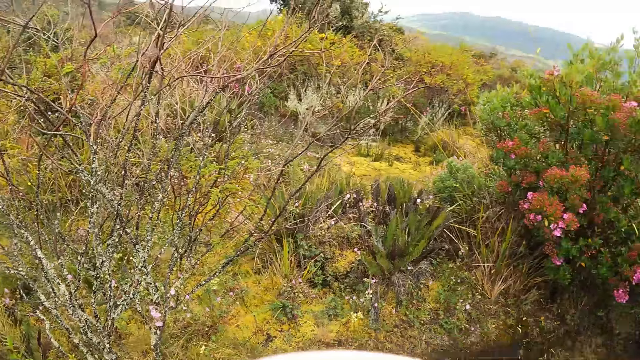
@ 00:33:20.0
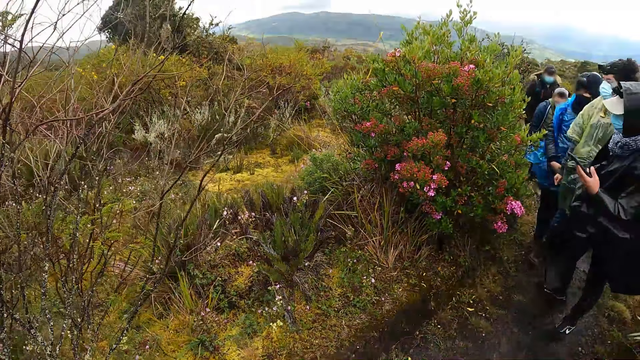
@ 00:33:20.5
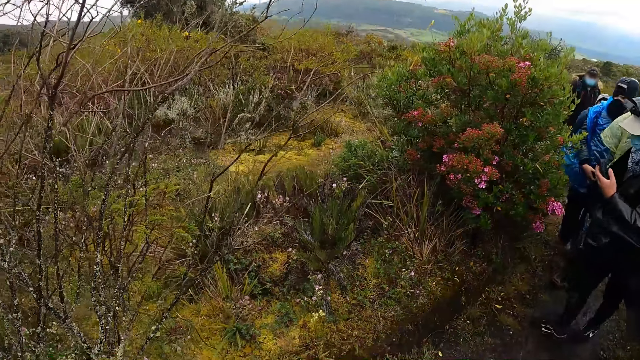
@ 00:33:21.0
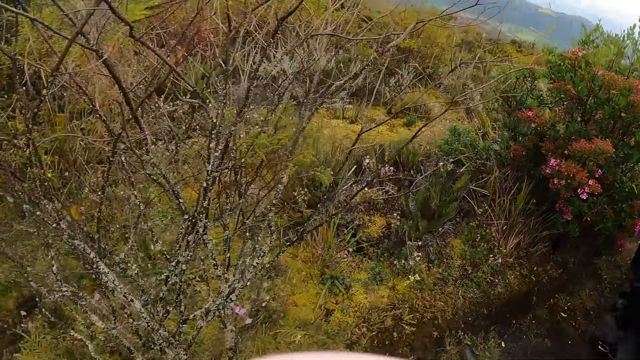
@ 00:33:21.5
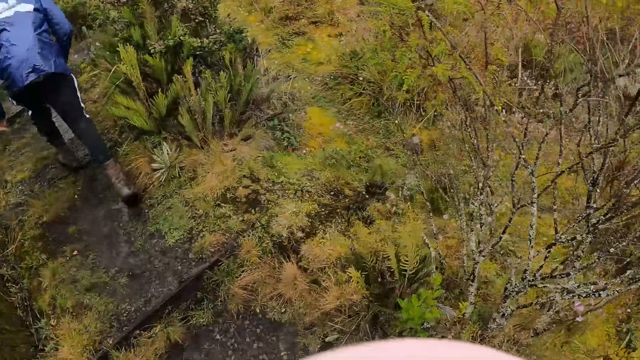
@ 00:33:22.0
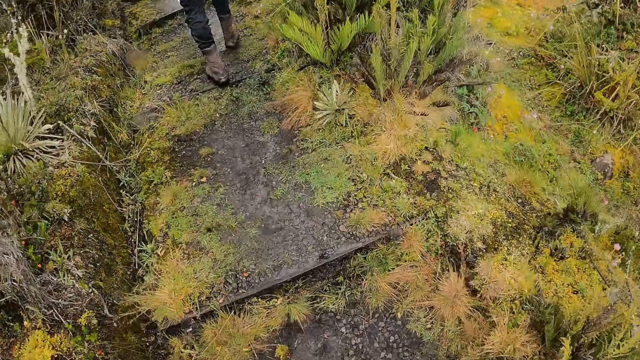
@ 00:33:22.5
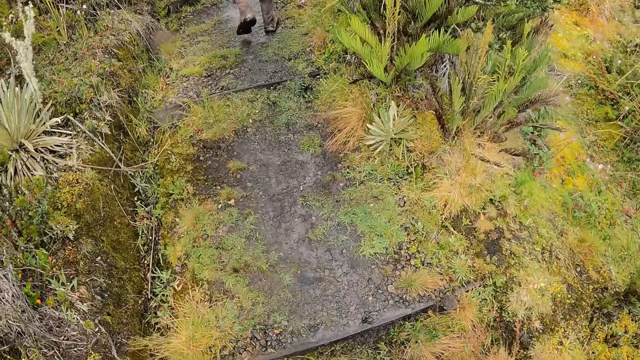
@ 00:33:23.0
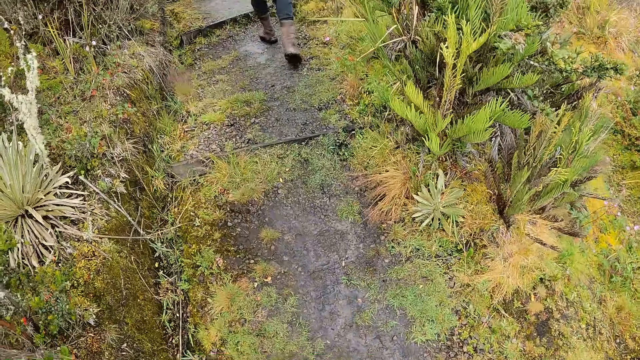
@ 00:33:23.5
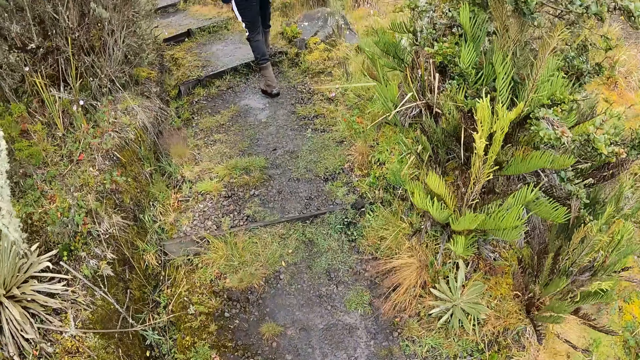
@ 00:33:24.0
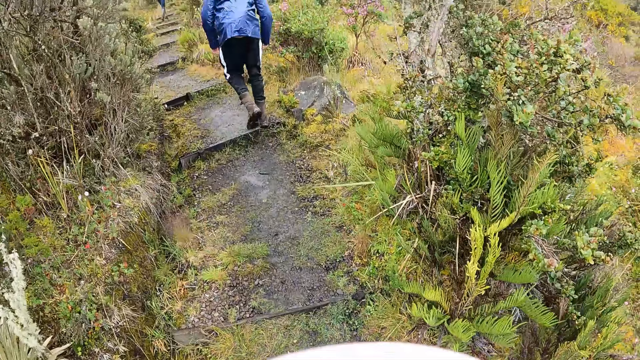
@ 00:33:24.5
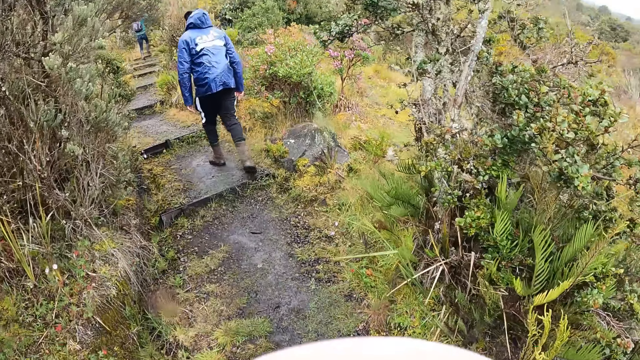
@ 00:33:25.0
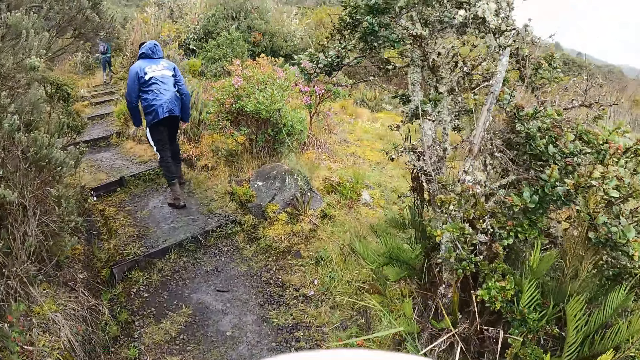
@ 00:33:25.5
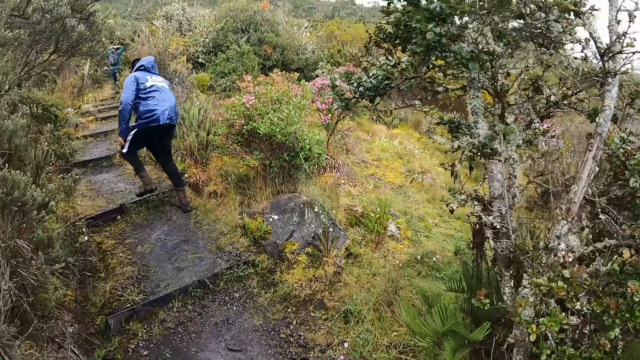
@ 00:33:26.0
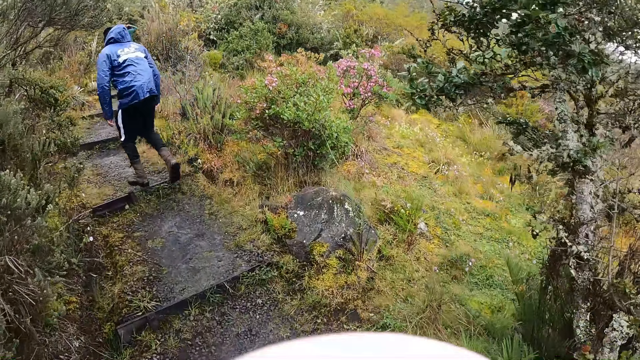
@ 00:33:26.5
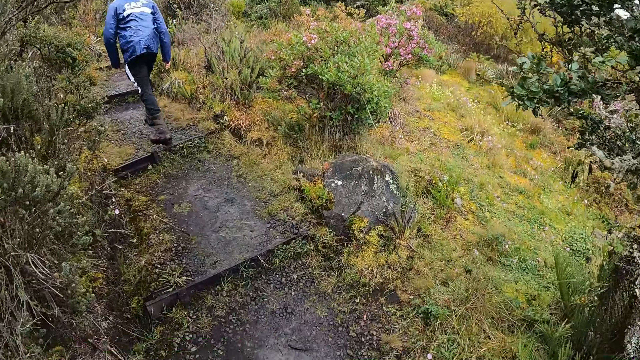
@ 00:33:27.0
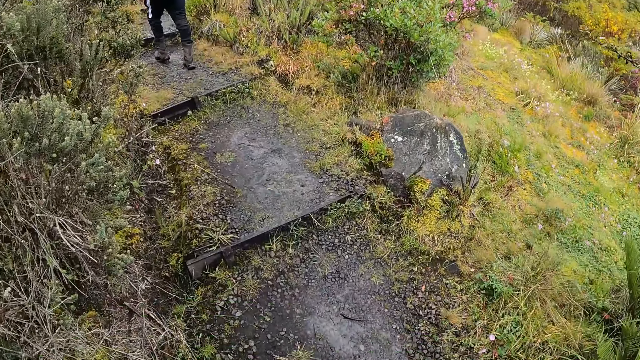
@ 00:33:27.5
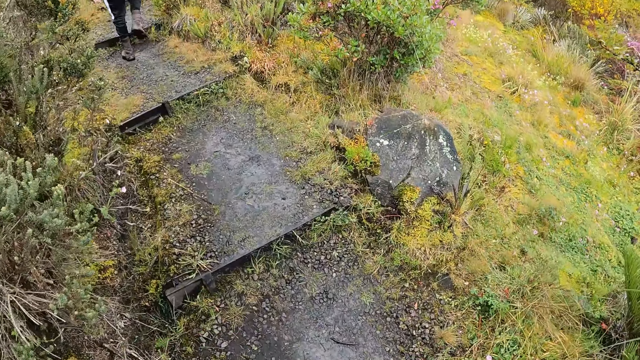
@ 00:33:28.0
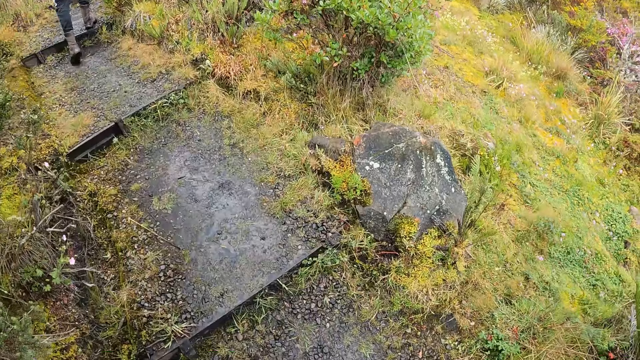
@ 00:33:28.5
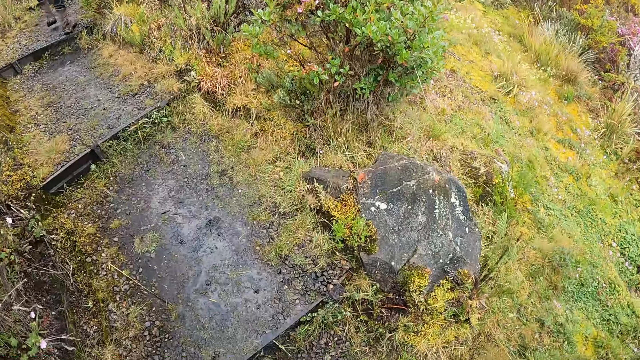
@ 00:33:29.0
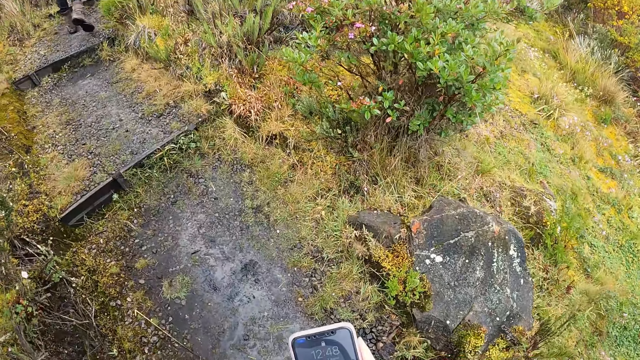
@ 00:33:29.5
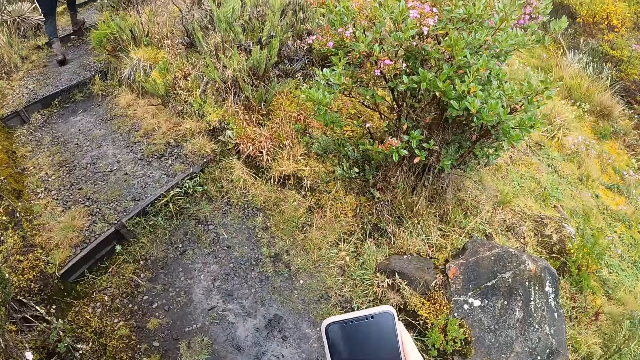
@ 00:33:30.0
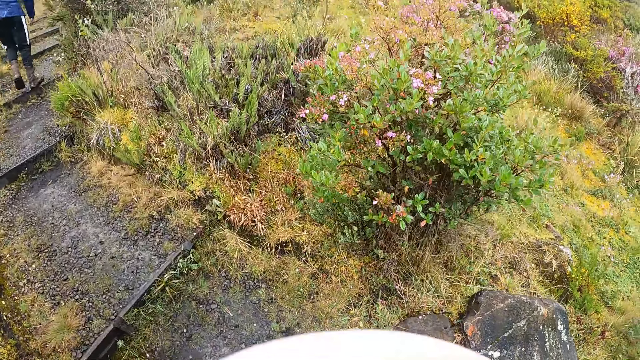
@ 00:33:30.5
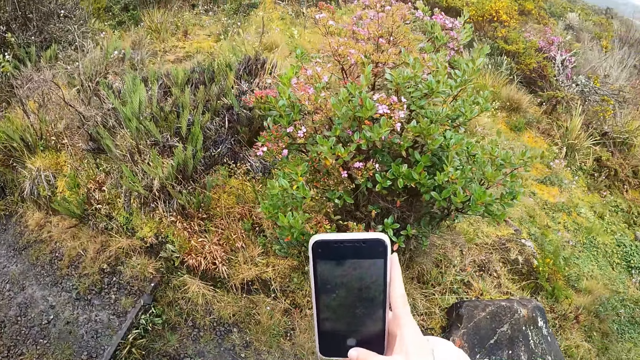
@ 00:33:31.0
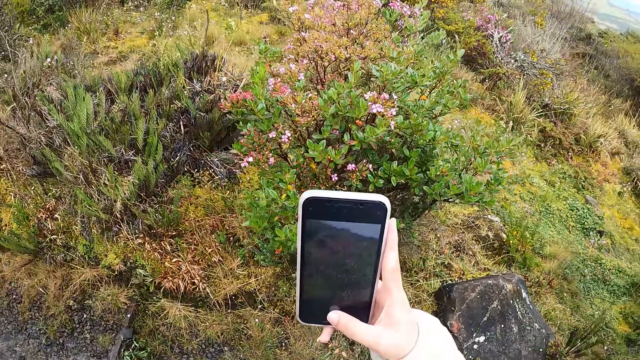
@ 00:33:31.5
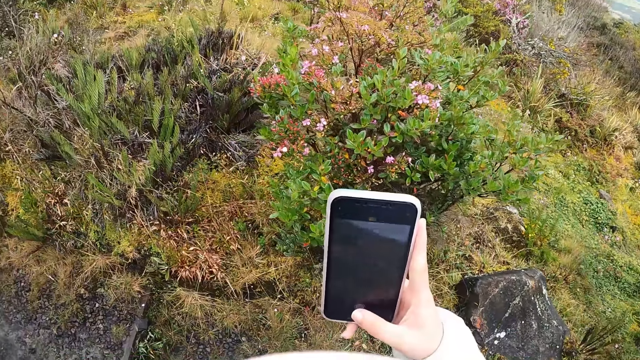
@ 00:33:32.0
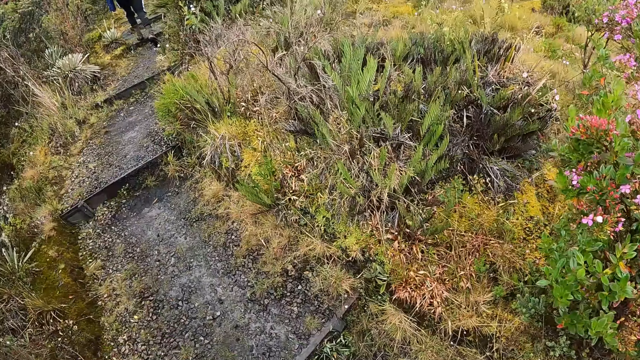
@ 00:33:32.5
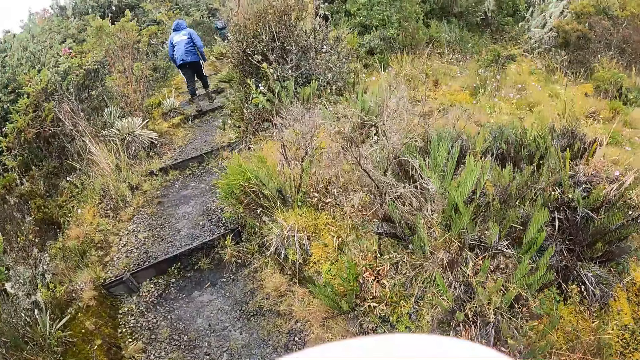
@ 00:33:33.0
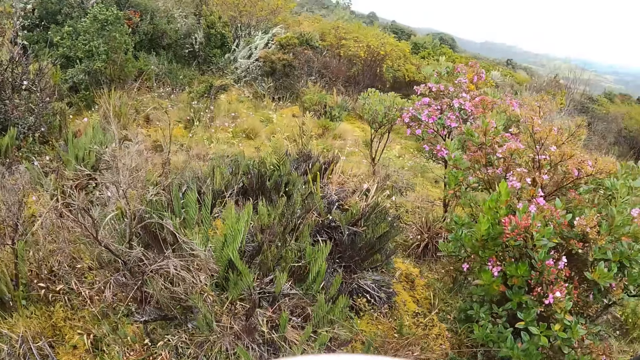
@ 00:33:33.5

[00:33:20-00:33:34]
A man operates a phone with his left hand. The camera wearer walks up the mountain steps. He holds a phone with his right hand. He operates the phone with his right hand.

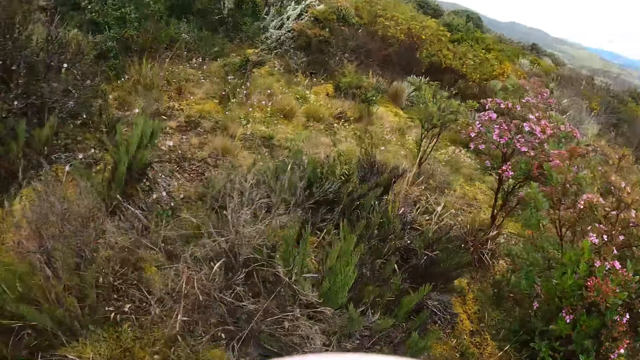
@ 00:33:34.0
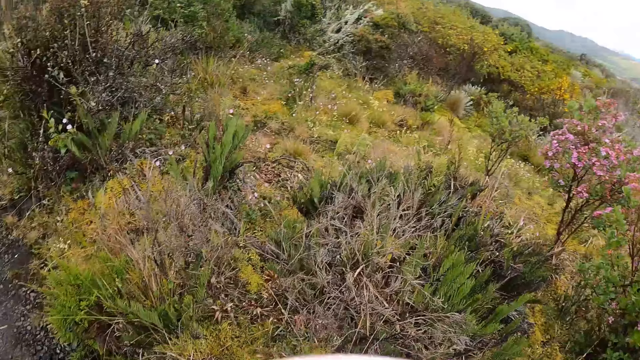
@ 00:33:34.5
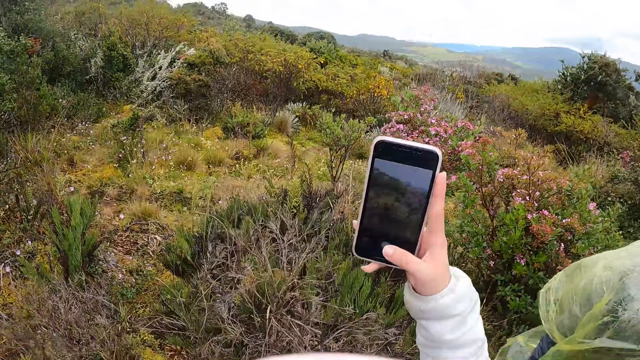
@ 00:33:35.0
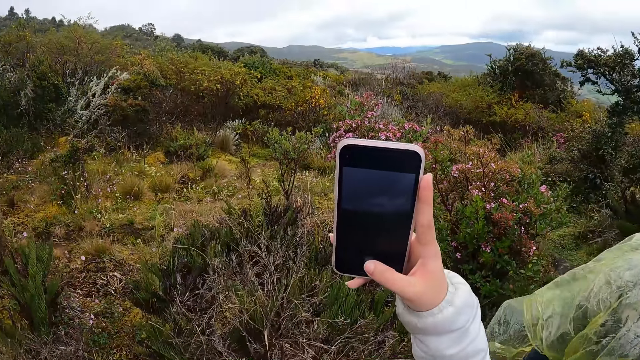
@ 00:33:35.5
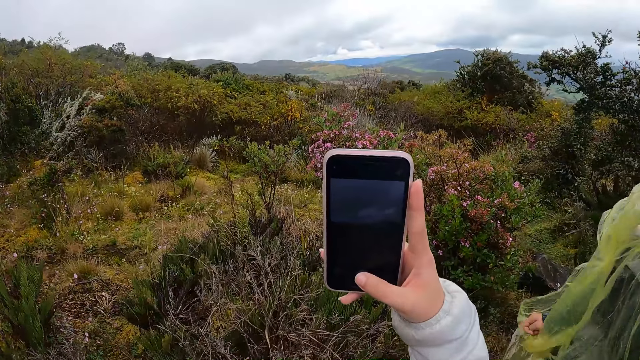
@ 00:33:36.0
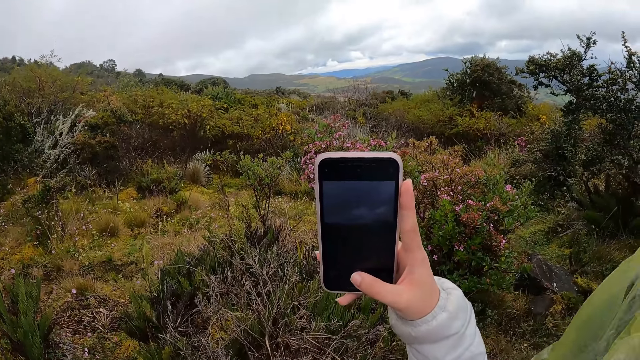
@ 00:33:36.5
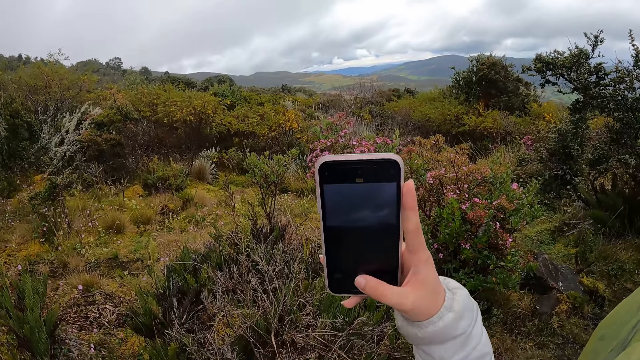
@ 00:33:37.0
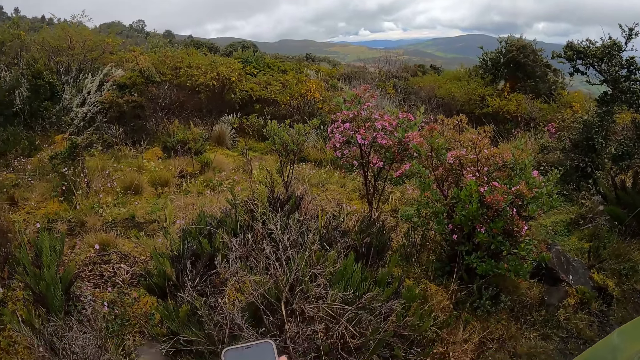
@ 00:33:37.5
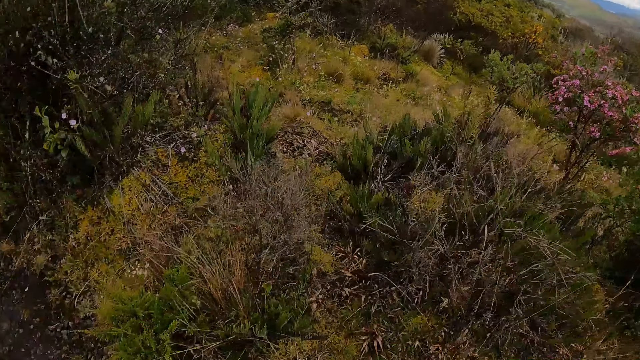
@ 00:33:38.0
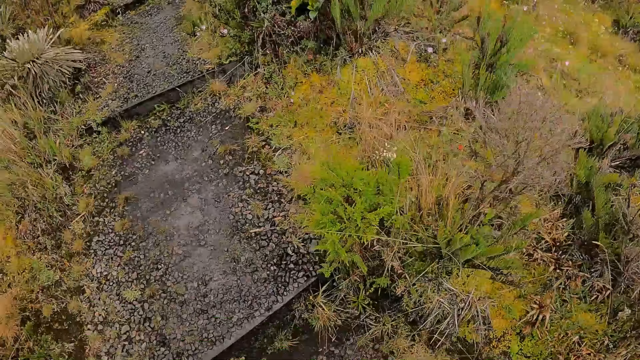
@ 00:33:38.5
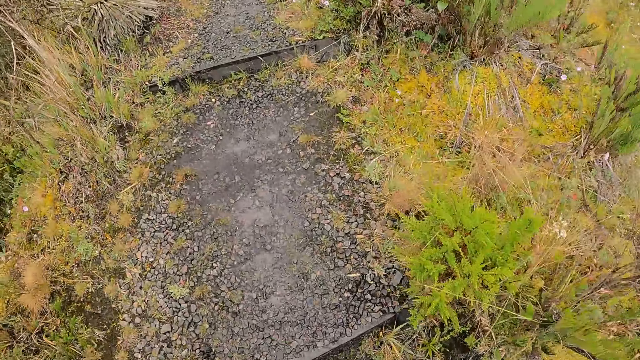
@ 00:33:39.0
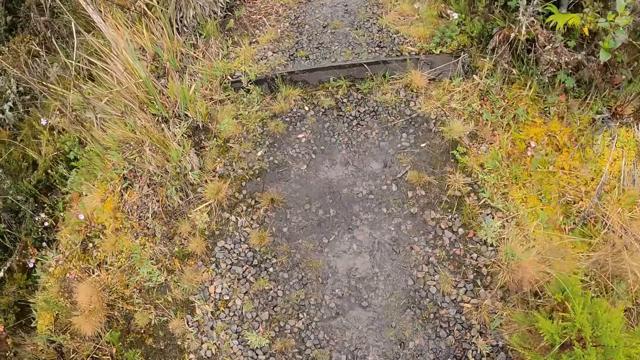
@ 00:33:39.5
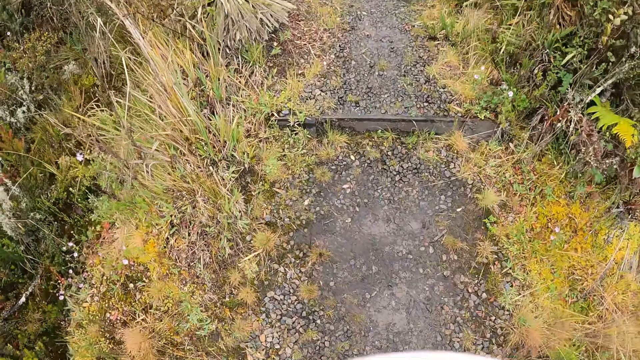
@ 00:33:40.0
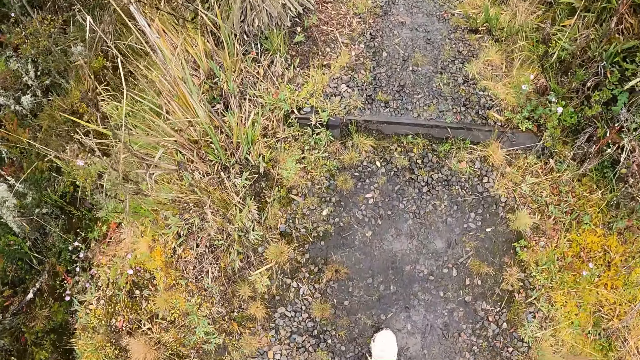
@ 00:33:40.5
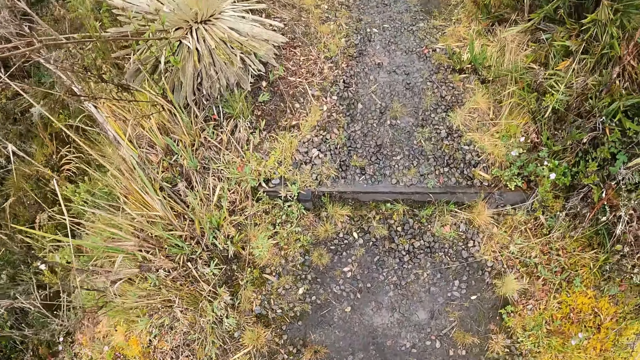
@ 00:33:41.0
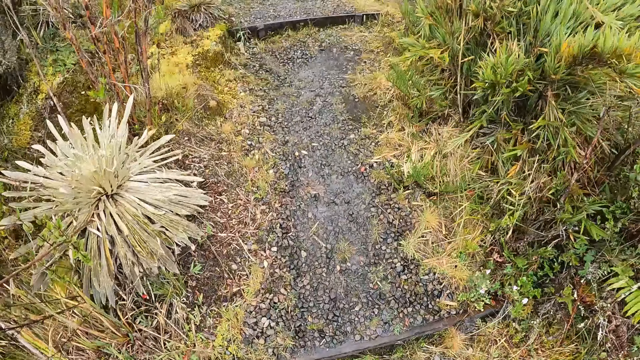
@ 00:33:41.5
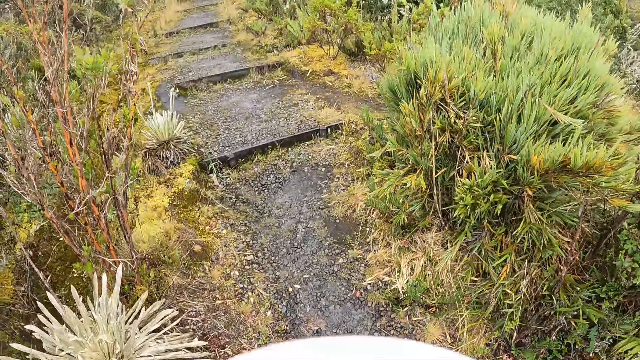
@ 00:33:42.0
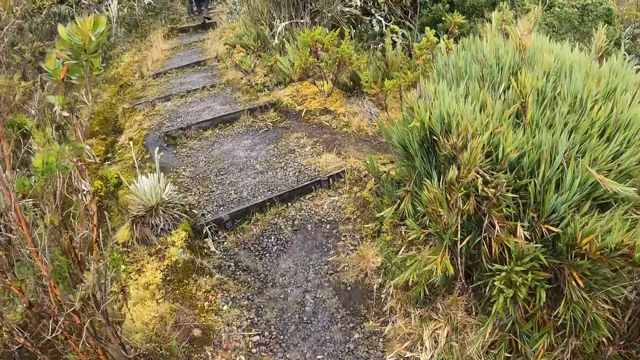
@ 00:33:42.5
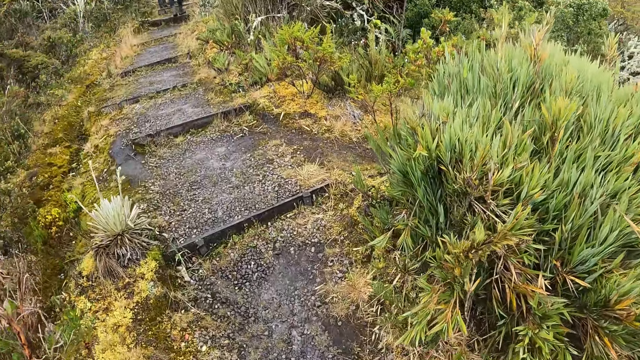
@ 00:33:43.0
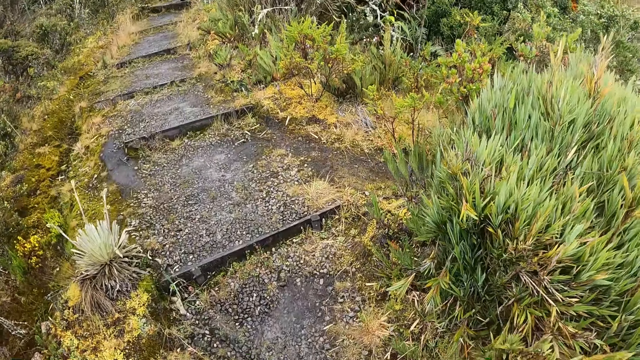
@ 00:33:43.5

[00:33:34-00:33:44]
The camera wearer operates the phone with his right hand. He walks up the mountain steps. He walks around.
